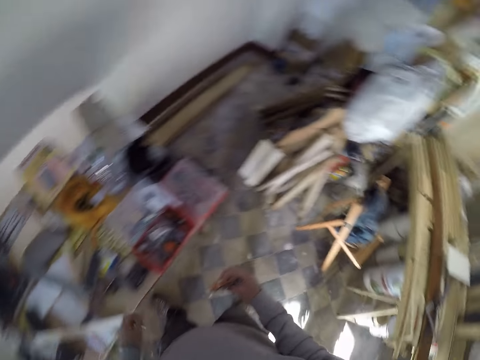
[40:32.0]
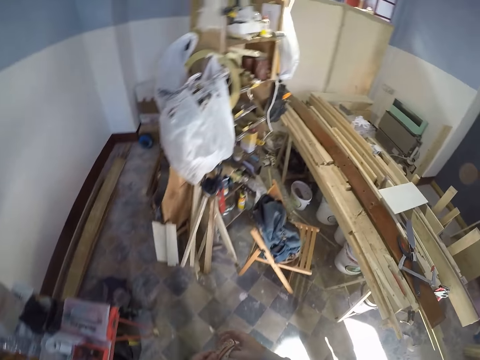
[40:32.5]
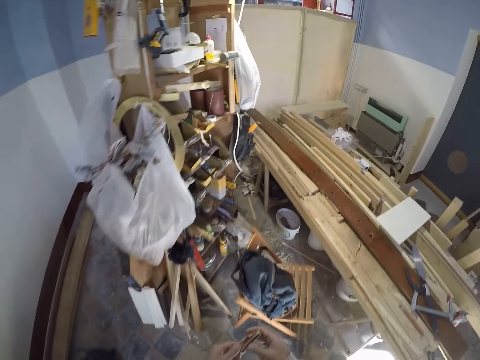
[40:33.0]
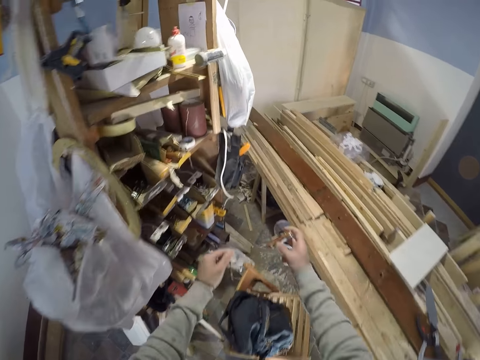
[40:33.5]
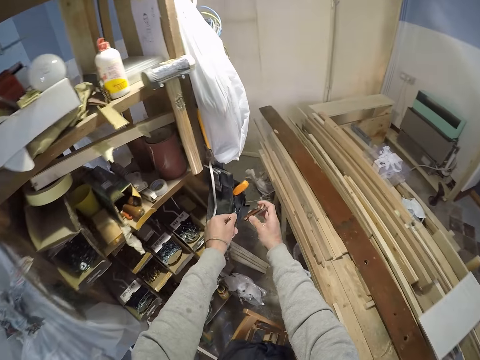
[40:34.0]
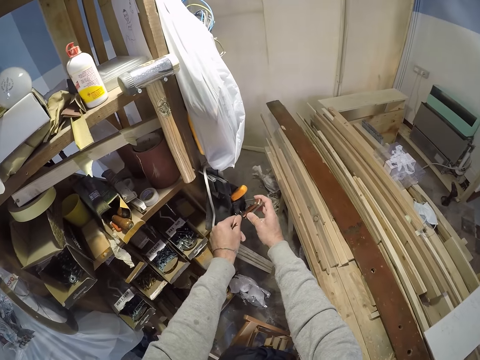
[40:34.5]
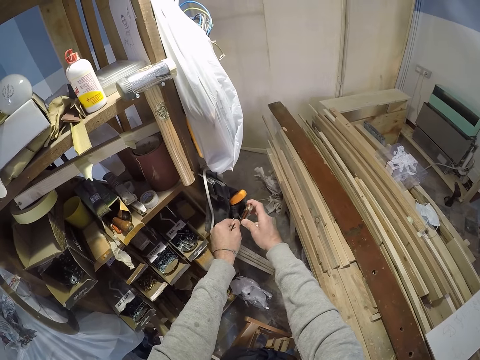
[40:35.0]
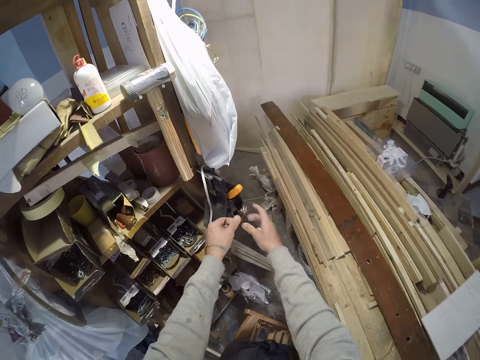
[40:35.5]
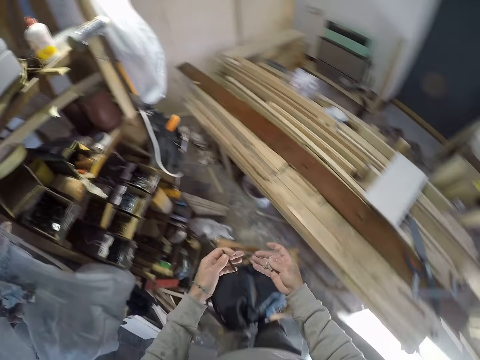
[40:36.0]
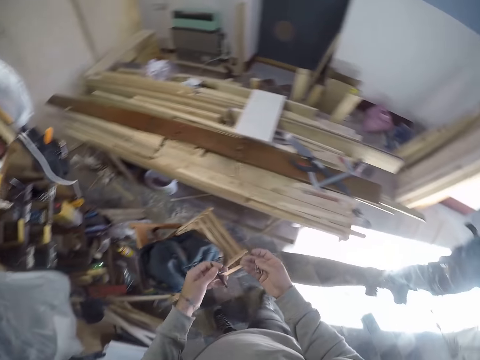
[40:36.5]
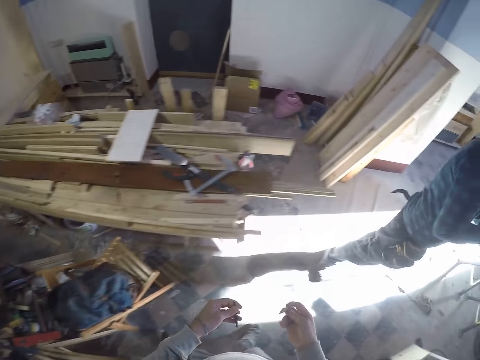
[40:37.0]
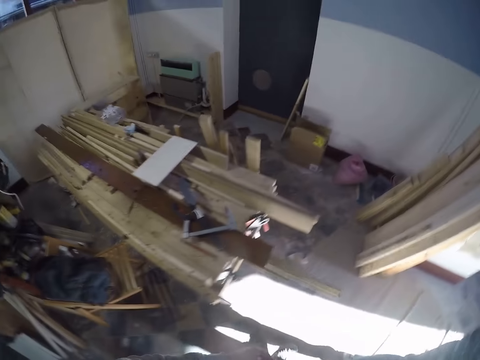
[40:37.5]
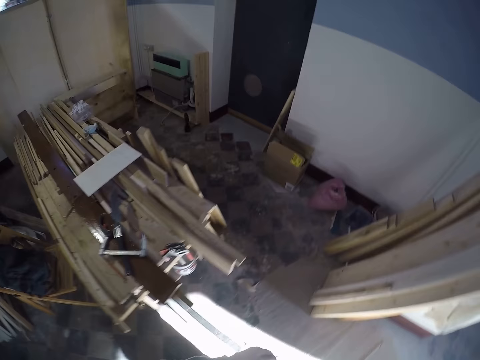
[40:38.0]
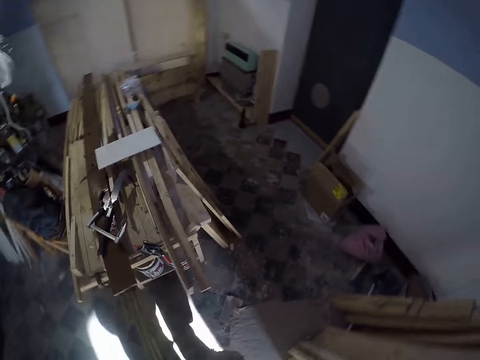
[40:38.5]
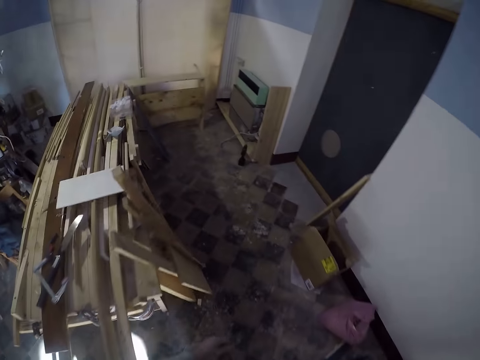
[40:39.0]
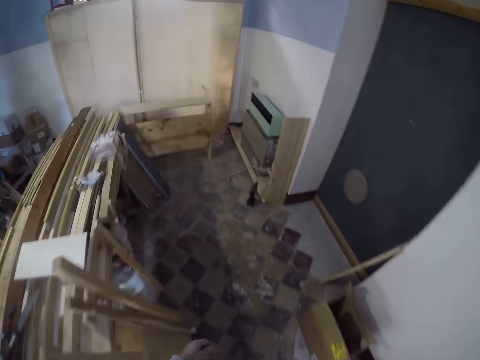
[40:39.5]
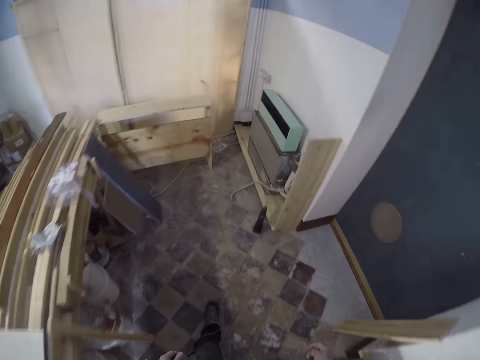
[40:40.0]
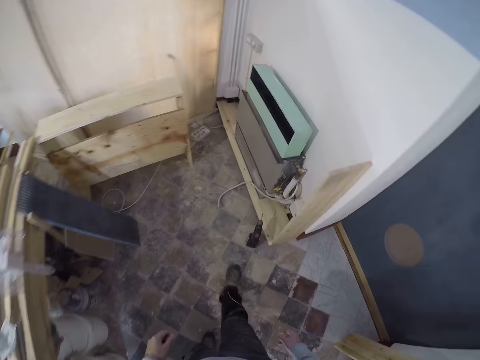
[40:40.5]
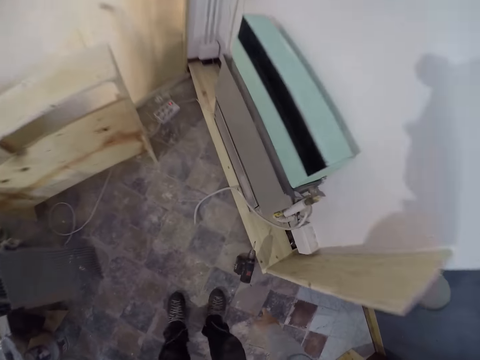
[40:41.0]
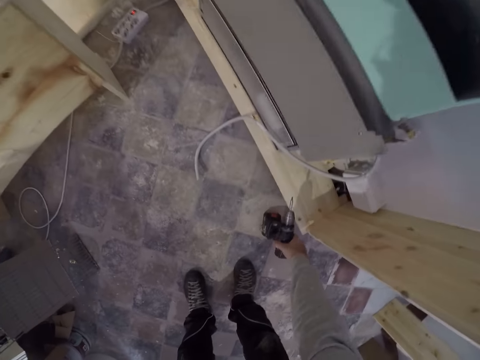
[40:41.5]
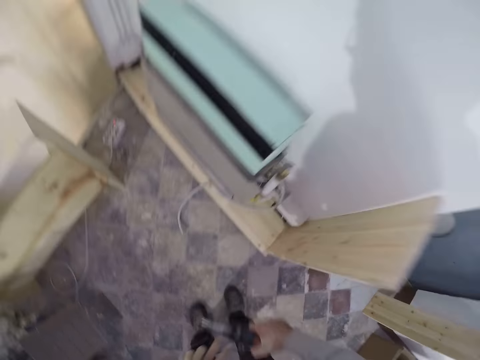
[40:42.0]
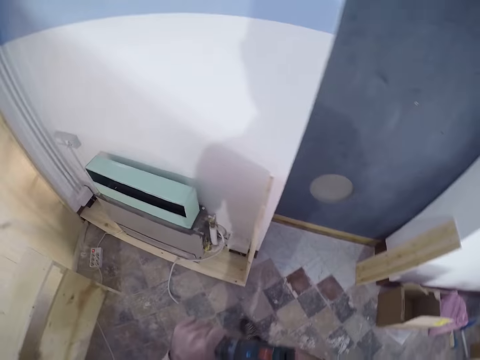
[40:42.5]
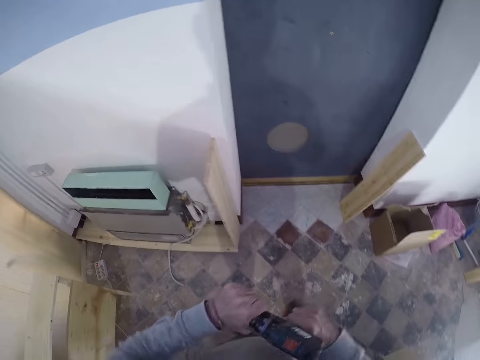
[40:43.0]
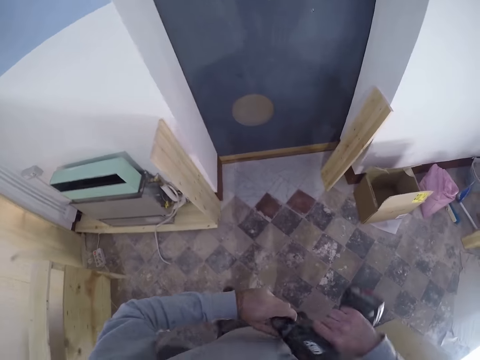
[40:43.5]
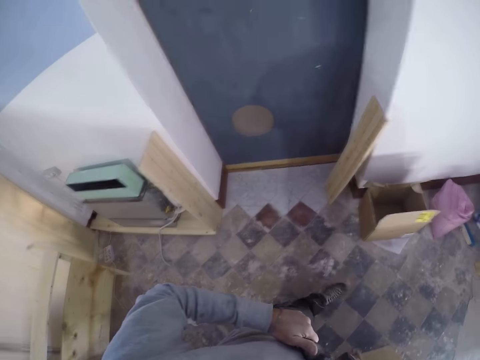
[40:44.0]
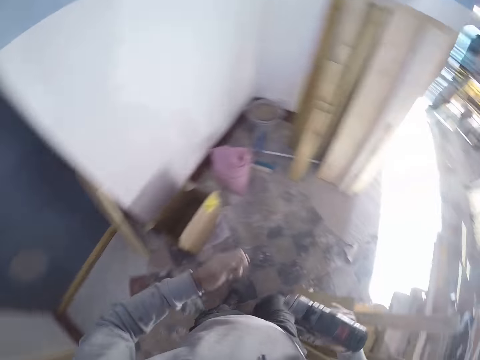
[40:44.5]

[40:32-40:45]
The camera wearer turns. He holds the pen knife with both hands. He walks around. He places the pen knife on a bag on the shelf with both hands. He holds a drill bit. He turns and walks around. He bends. He picks the power drill or driller from the floor with his right hand. He stands up. He loosens the chuck of the power drill with both hands. He opens the drill bit from the driller.

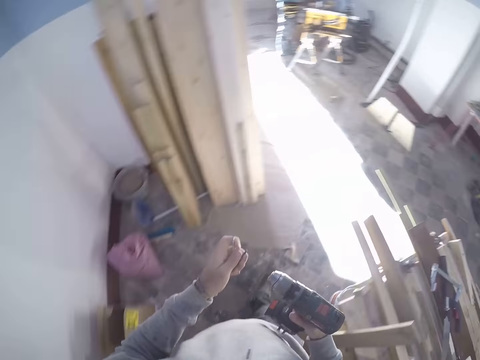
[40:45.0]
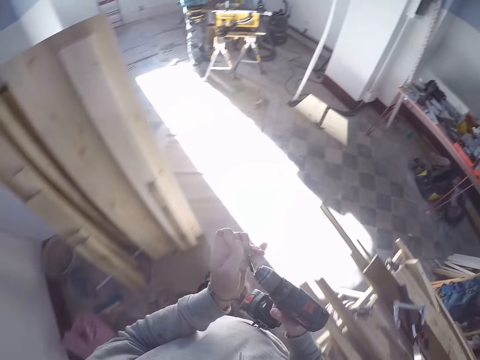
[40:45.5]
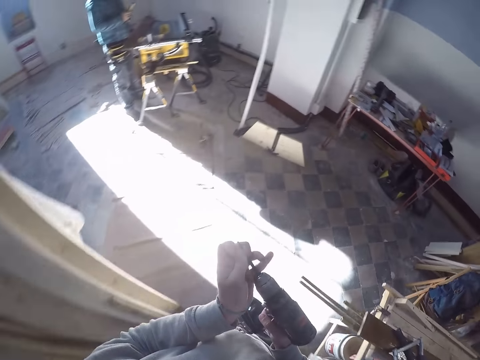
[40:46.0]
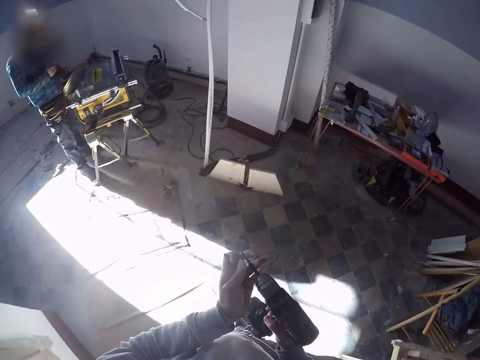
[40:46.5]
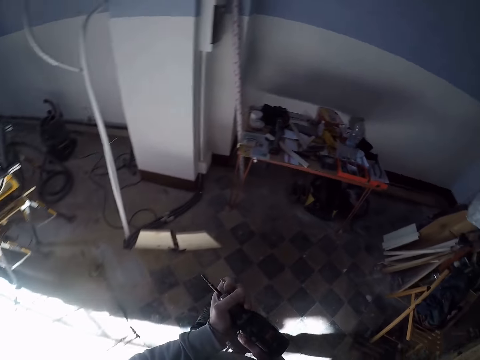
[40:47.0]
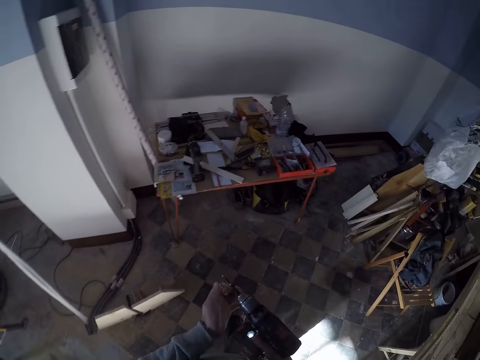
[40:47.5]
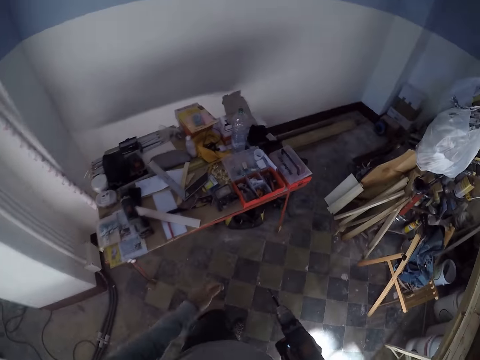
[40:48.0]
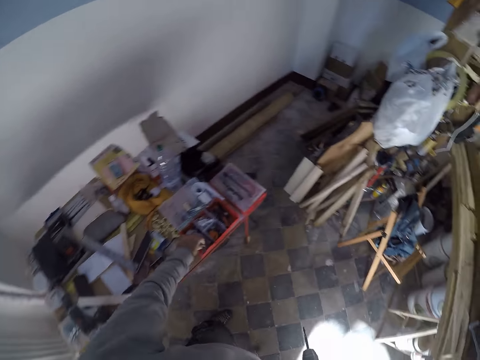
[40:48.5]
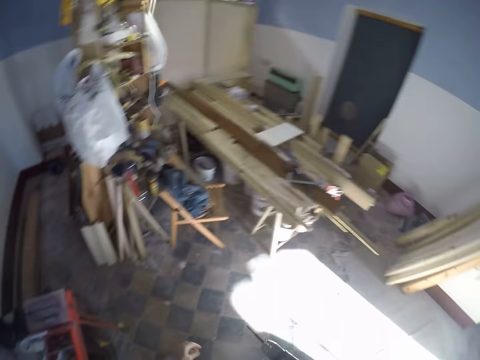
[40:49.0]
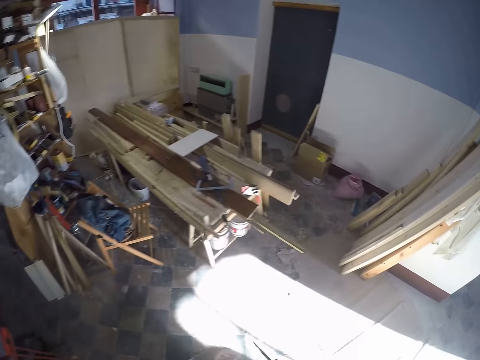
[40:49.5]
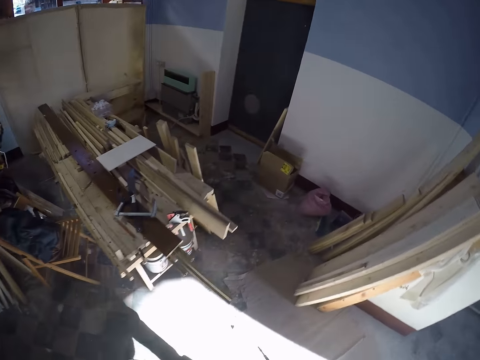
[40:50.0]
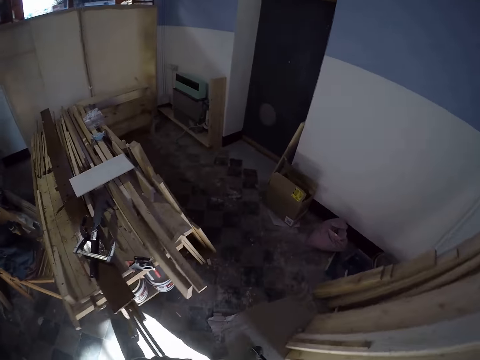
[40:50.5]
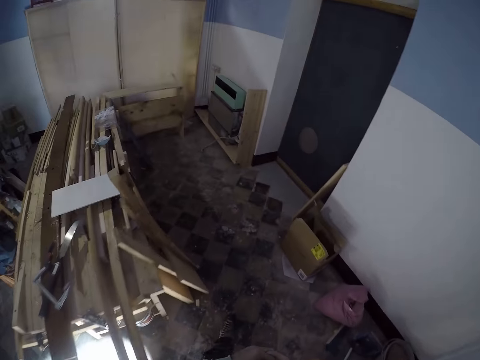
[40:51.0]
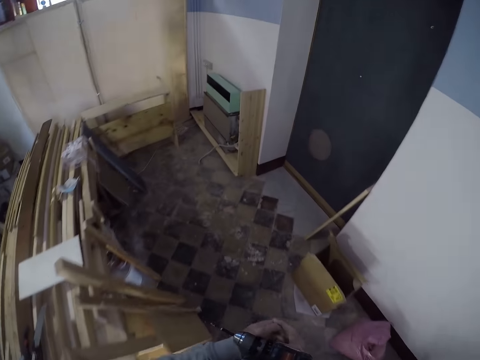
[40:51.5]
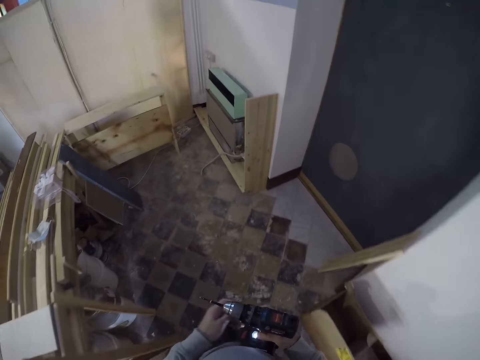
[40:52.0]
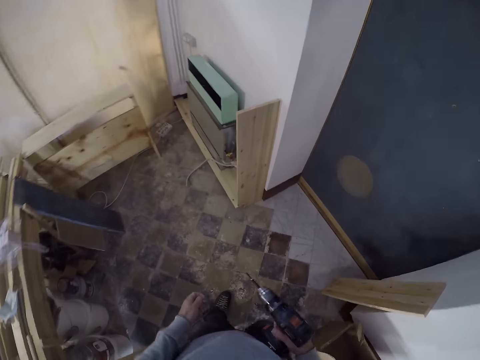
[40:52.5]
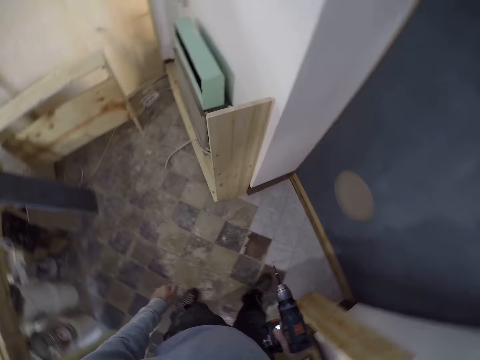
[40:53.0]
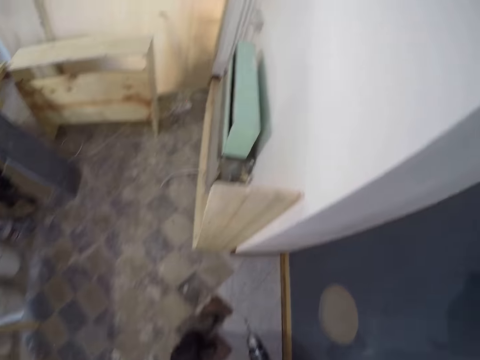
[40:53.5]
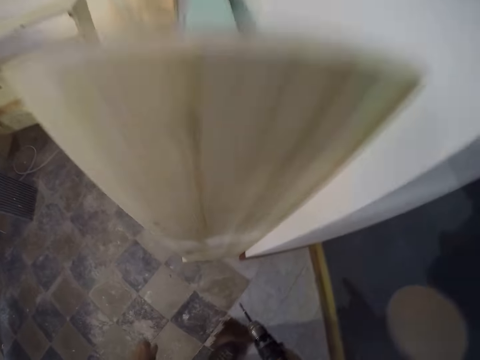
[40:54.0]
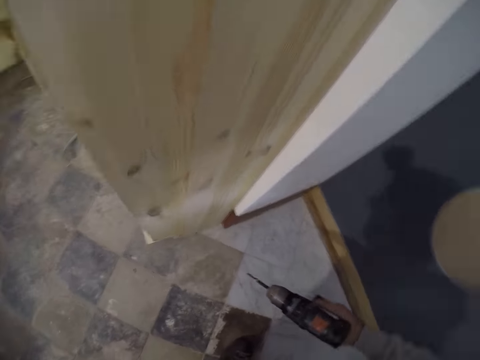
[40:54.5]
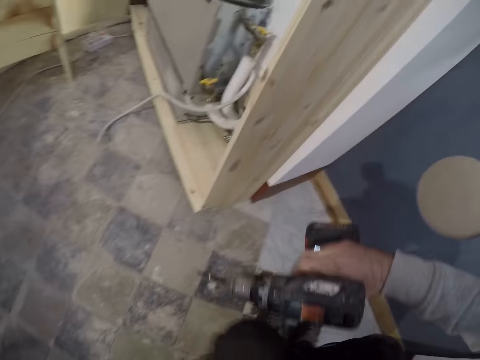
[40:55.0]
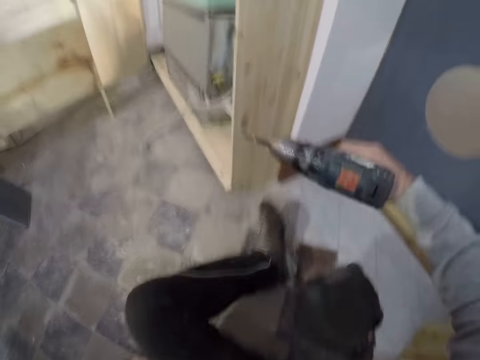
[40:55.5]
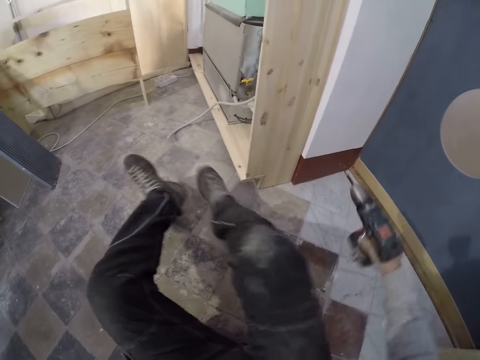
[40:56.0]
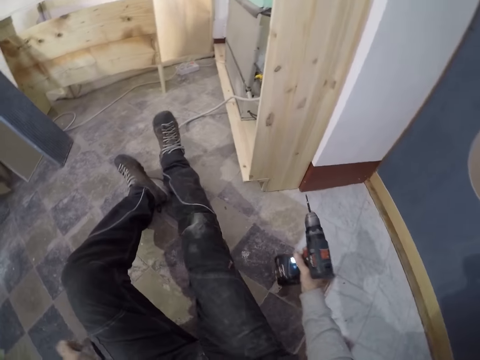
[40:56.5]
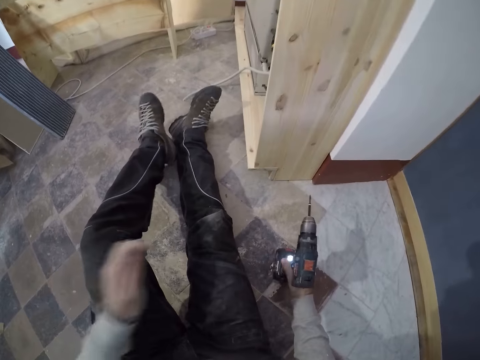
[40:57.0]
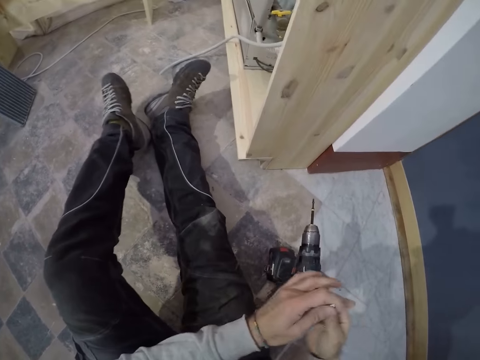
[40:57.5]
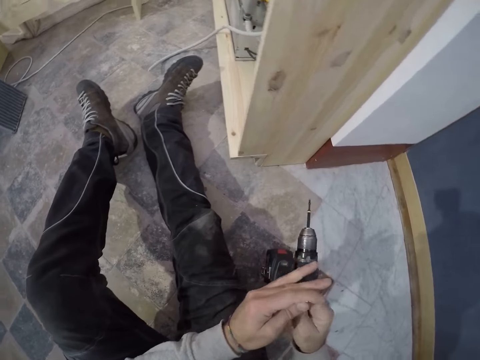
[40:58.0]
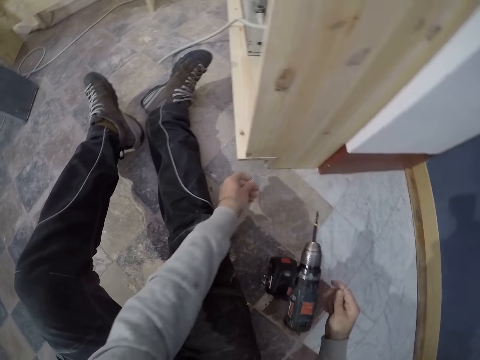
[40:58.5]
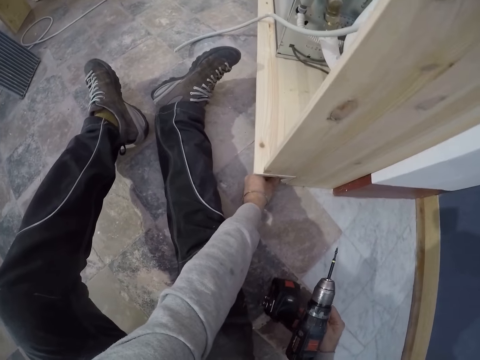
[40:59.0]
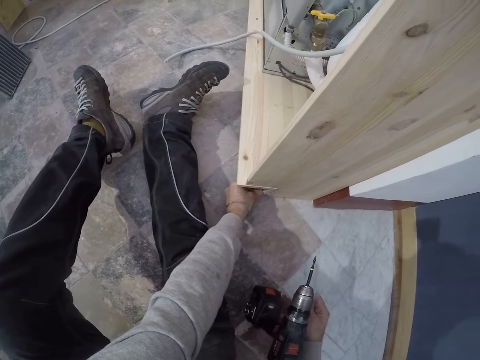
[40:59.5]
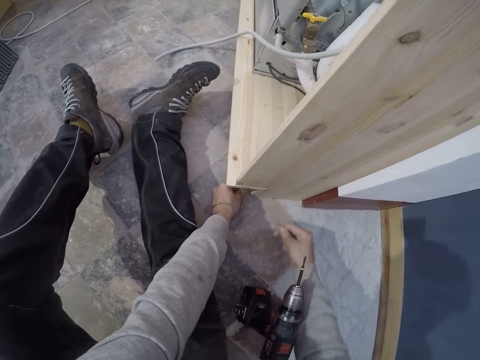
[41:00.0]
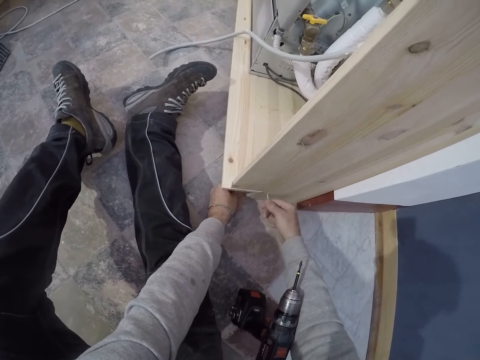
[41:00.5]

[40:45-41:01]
The camera wearer walks around. He fixes a new drill bit in the chuck of the power drill with both hands. He walks around. He drops the old drill bit in the tool box with his left hand. He turns around and walks around. He sits on the floor. He moves close to a board cabinet. He drops the power drill on the floor with his right hand. He passes some screws from his left hand to his right hand. He holds the screws with both hands. He fixes the screw in the big wood with his left hand. He fixes the screw in the small wood with his right hand.
